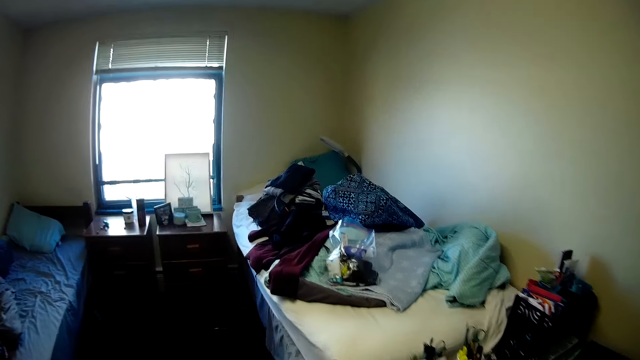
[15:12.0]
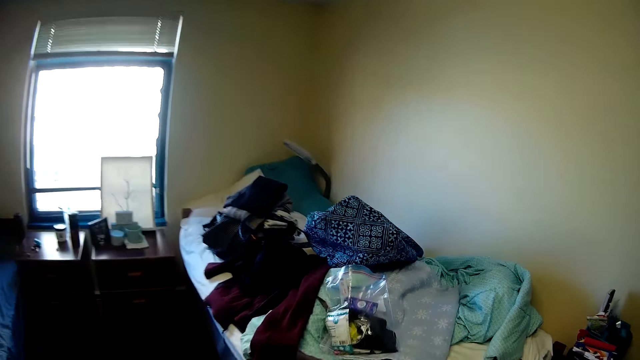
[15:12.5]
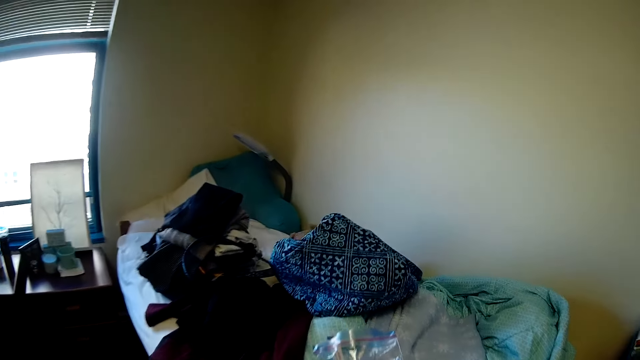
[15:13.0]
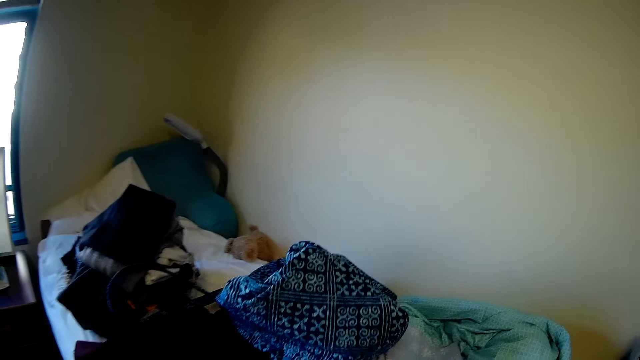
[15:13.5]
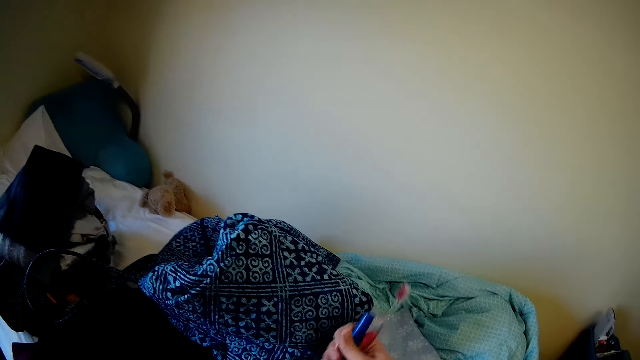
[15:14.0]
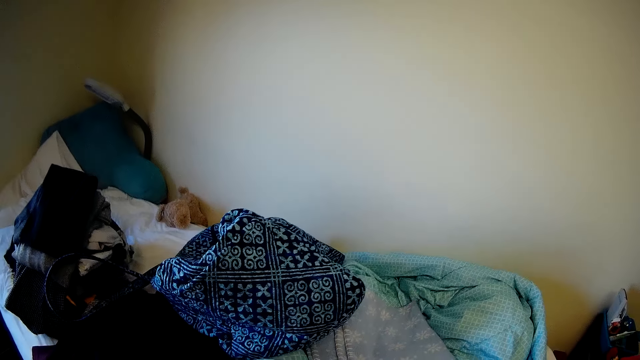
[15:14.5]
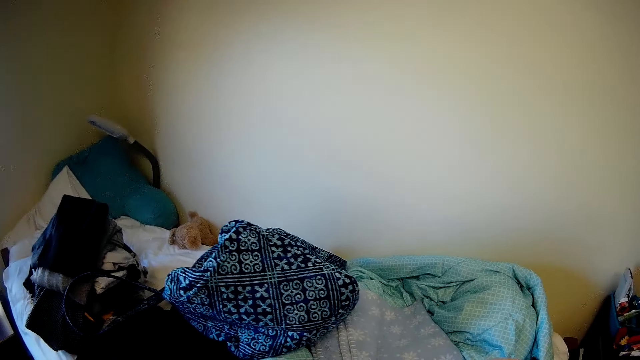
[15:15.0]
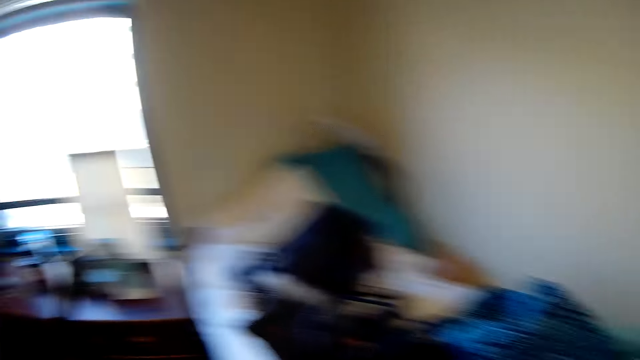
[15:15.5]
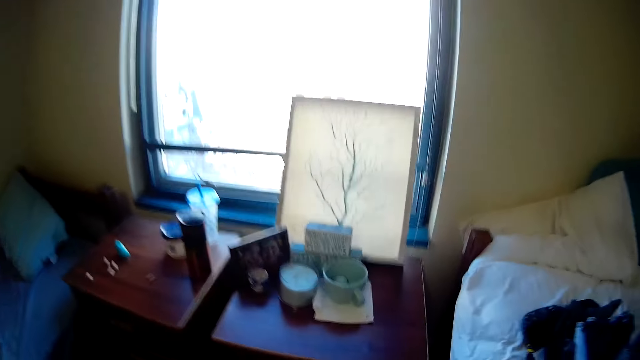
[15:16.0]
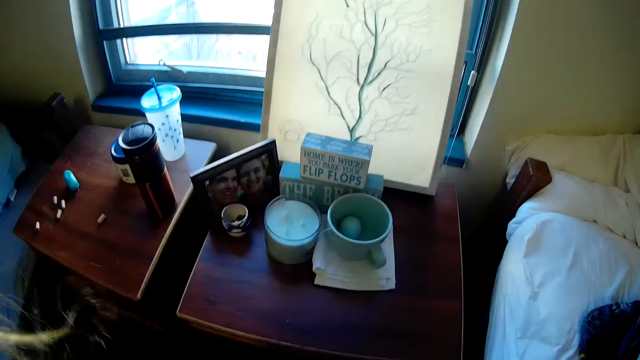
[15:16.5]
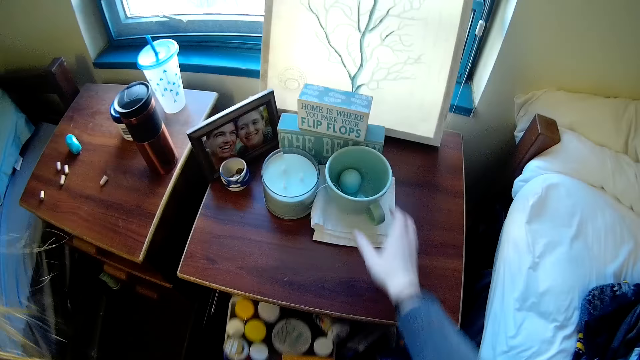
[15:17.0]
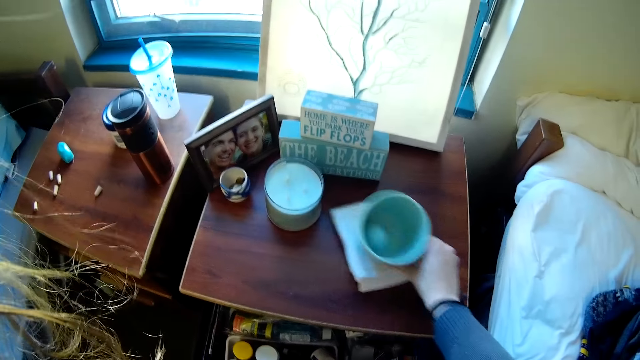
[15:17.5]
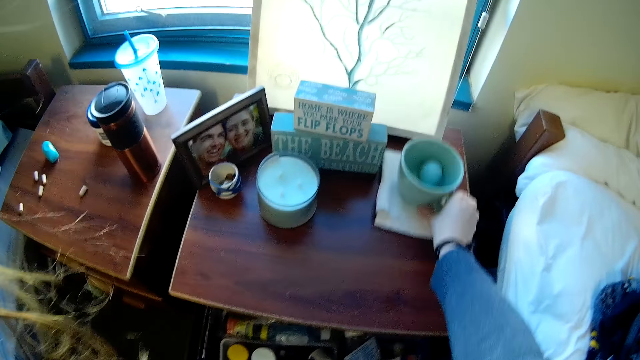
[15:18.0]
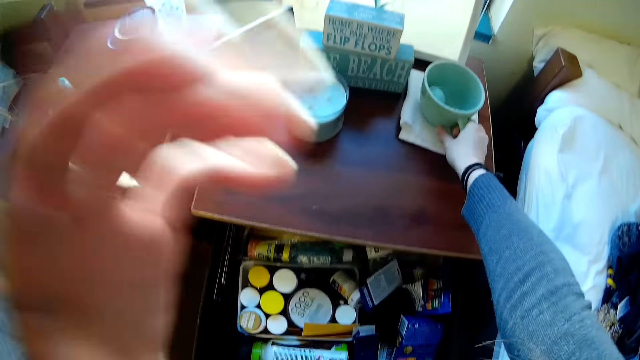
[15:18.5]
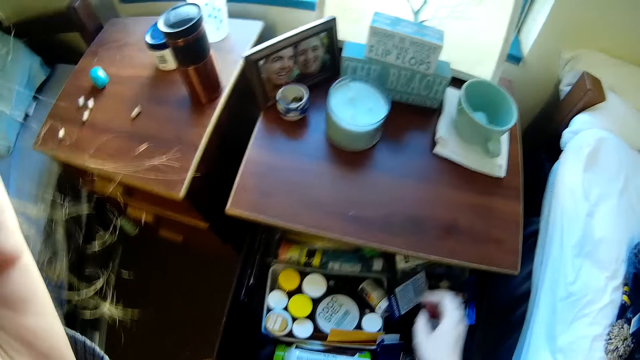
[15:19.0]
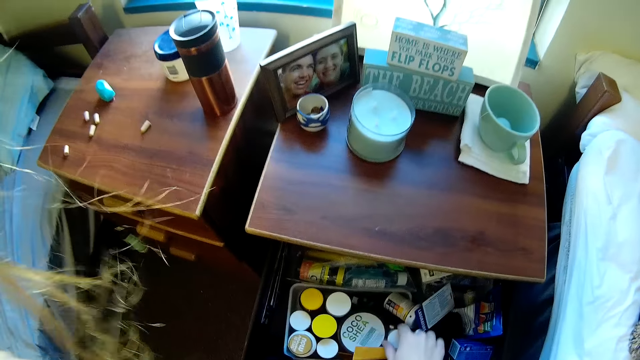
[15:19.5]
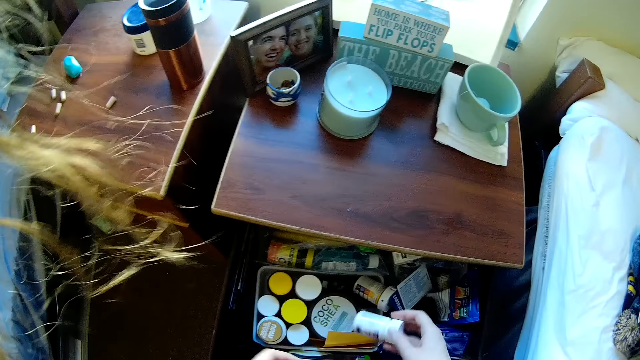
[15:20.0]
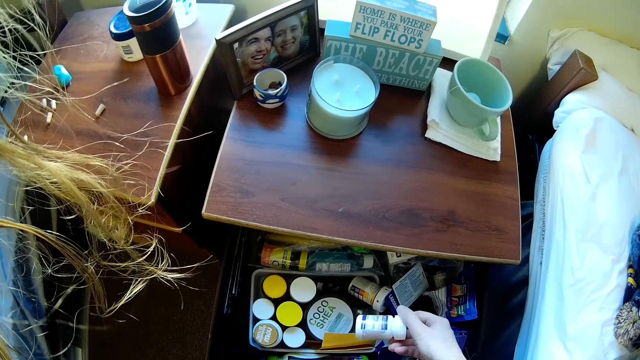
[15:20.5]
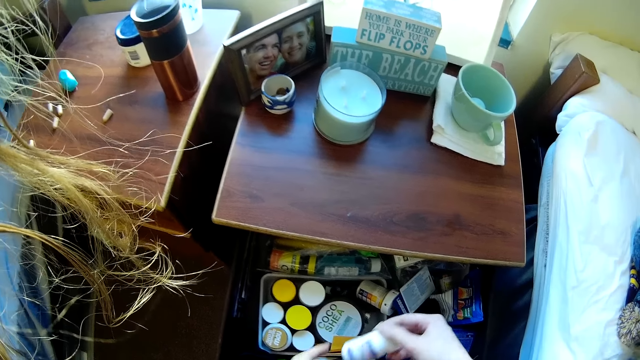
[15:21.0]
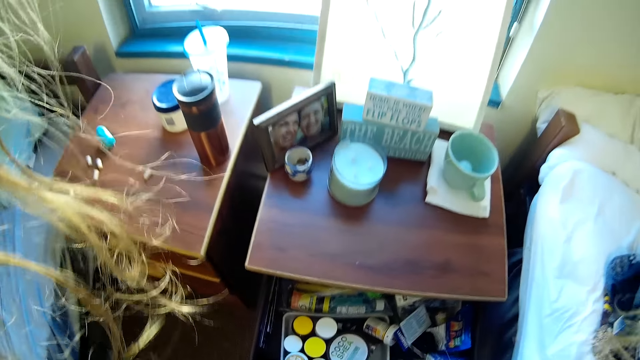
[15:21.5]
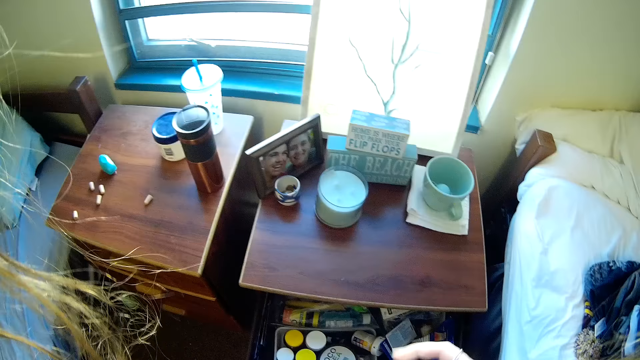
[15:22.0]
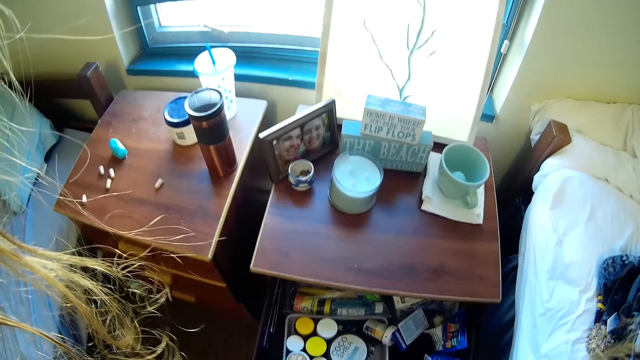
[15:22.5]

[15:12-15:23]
The camera wearer walks in a bedroom. She holds a toothbrush with her right hand. She opens a drawer of a sideboard. She picks up a cup. She moves the cup on the sideboard. She picks a bottle from the drawer.

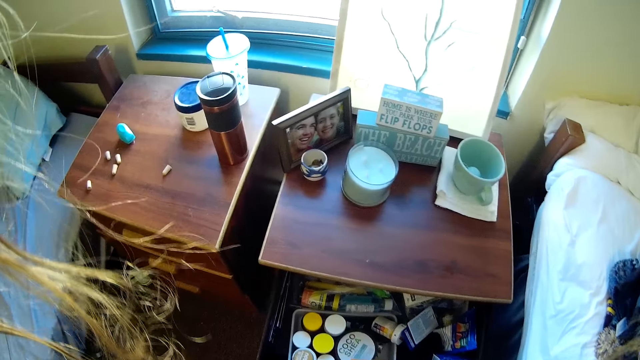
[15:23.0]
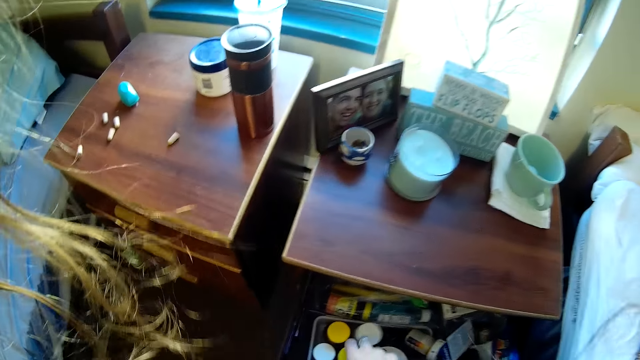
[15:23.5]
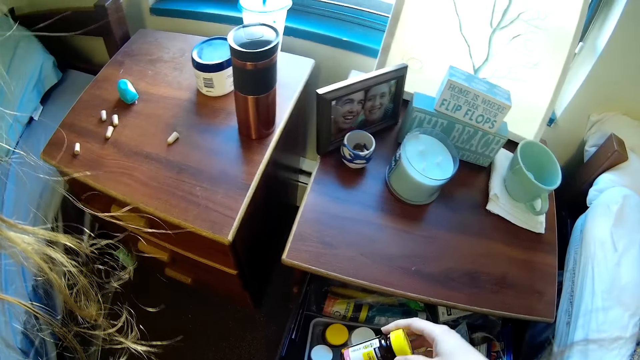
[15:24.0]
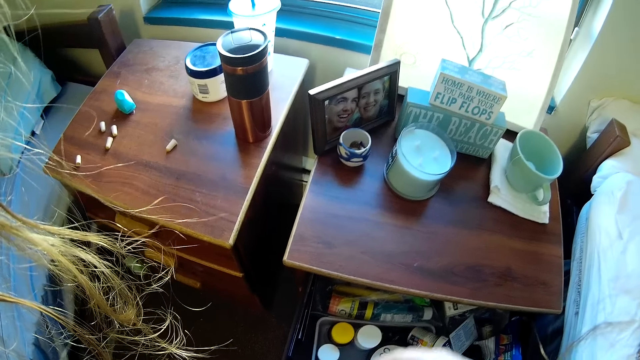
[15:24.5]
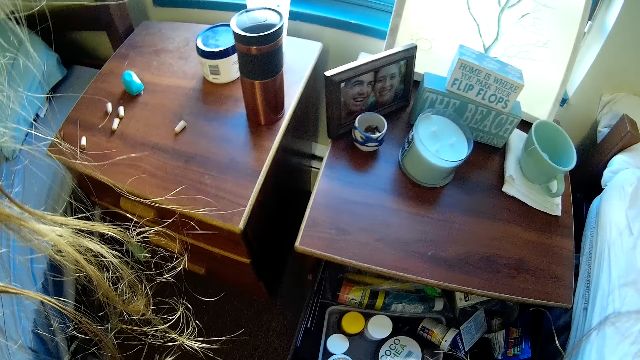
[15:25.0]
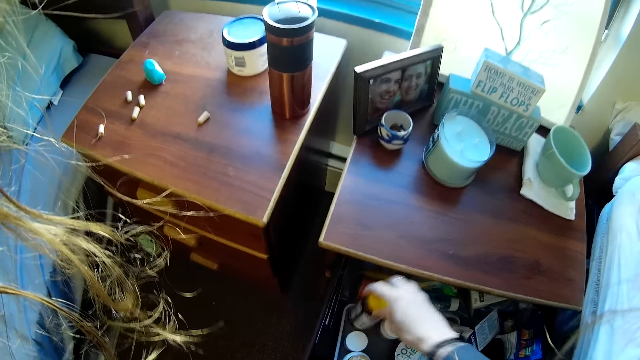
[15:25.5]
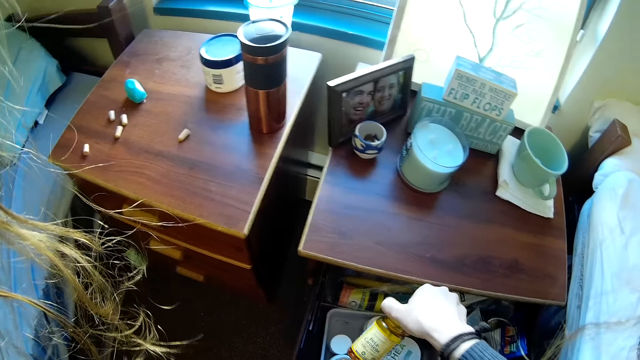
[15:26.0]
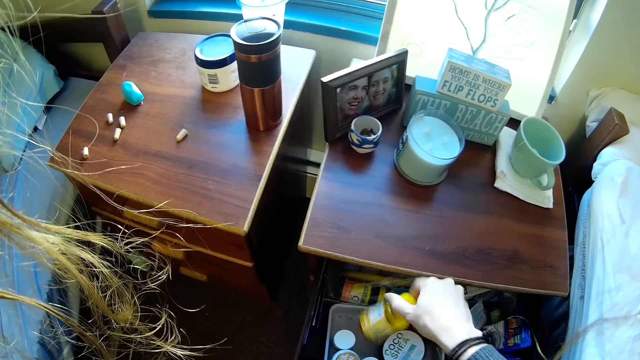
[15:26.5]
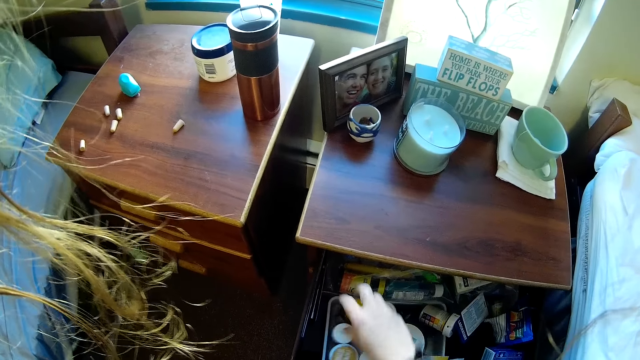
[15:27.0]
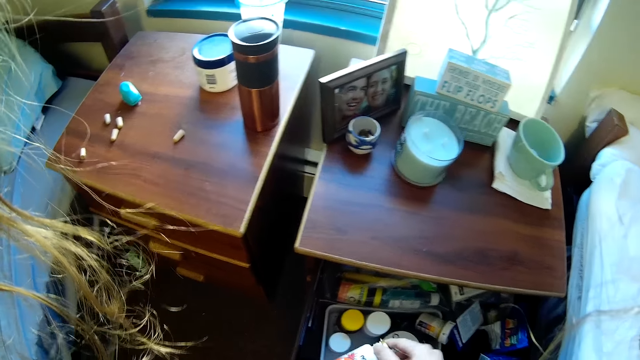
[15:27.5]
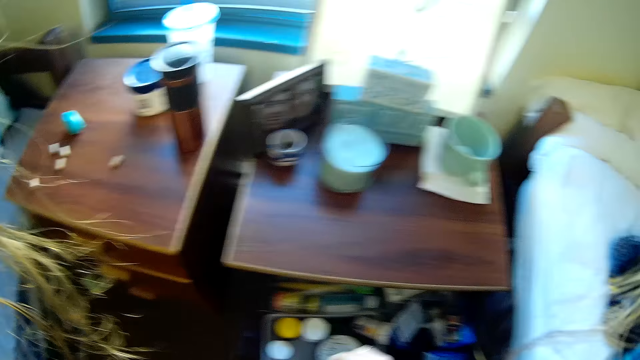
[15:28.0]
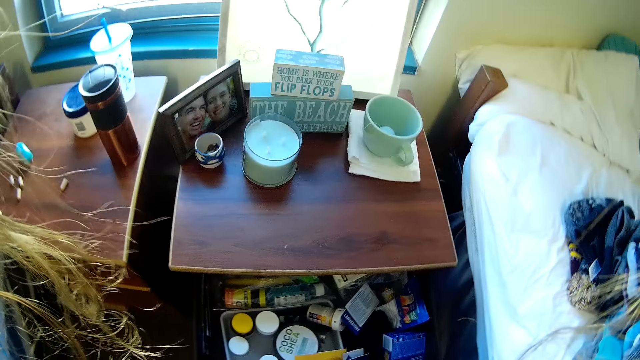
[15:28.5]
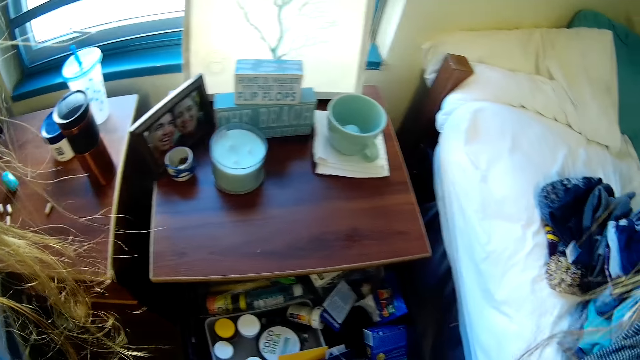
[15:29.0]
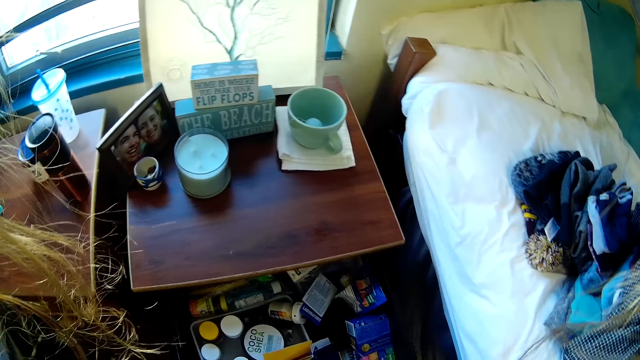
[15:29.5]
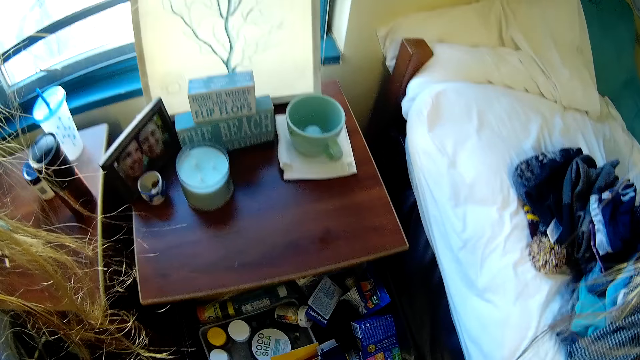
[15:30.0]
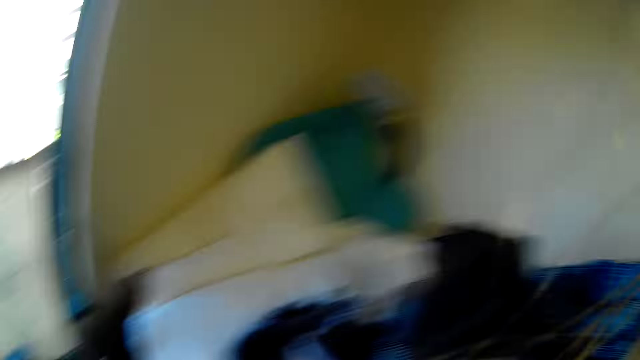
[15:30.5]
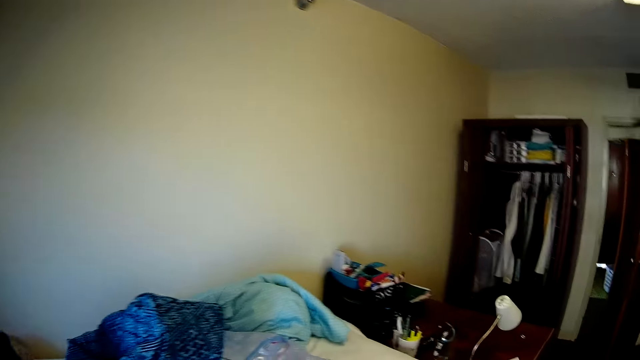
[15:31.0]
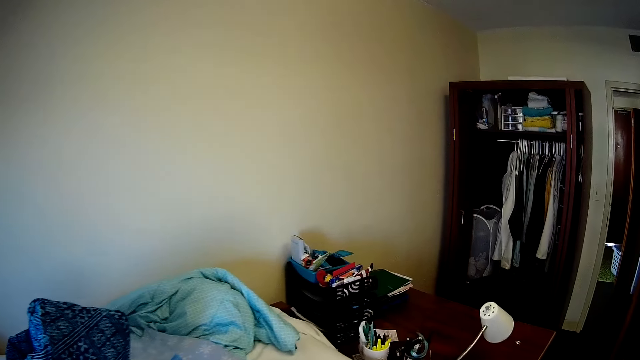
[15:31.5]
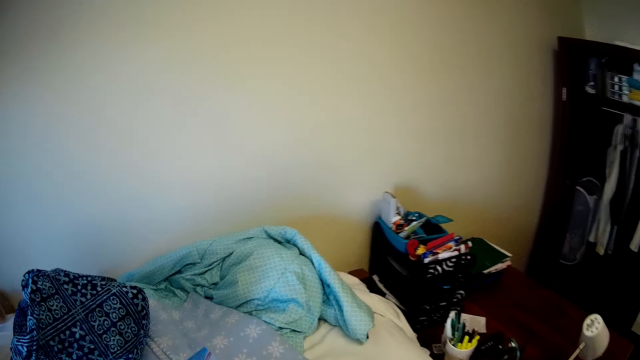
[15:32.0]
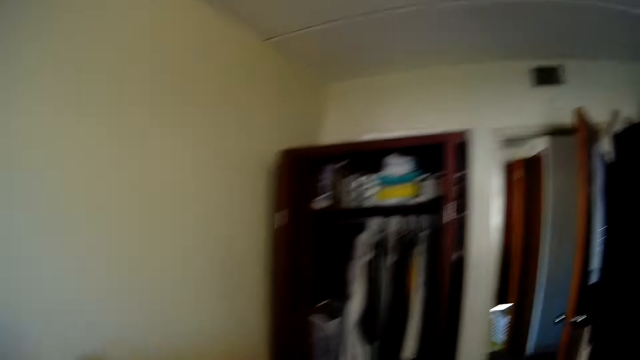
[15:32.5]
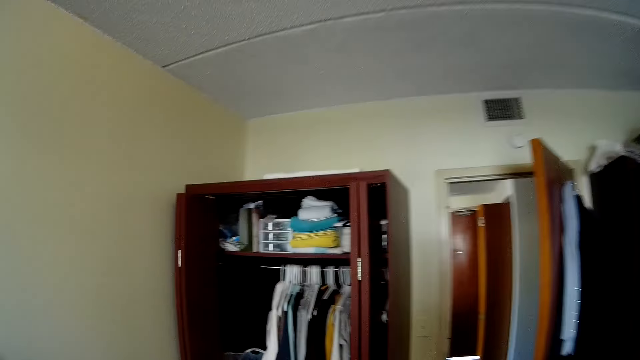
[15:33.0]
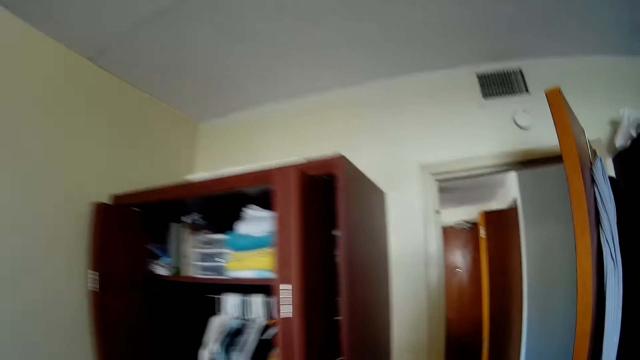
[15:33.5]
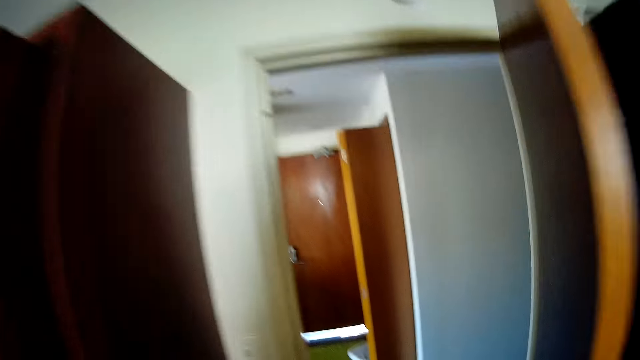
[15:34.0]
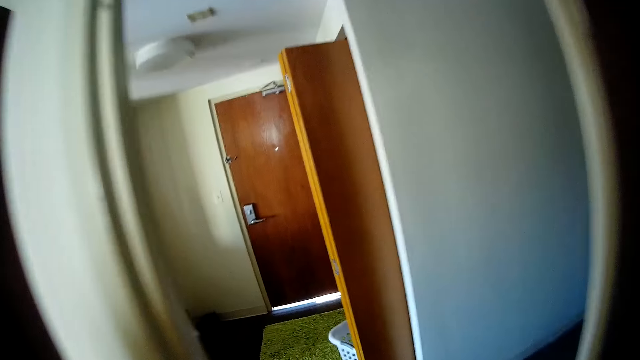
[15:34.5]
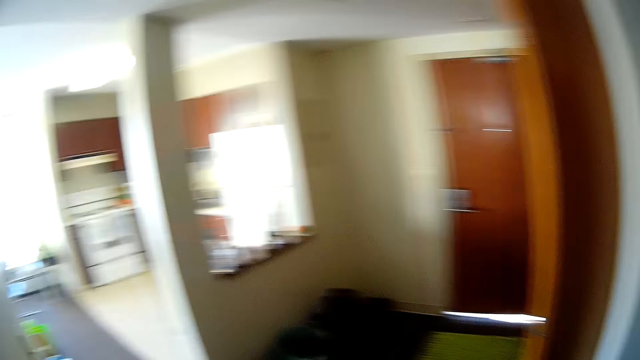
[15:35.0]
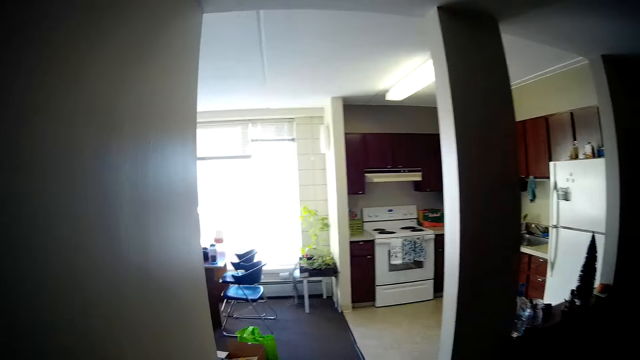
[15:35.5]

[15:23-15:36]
The camera wearer picks a bottle from the drawer. They pick the bottle from the drawer again. They place the bottle in the drawer. They pick the bottle from the drawer. They close the drawer. They move around the room. They walk around the room.
